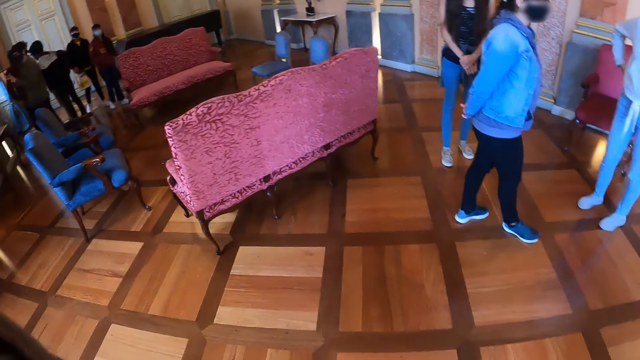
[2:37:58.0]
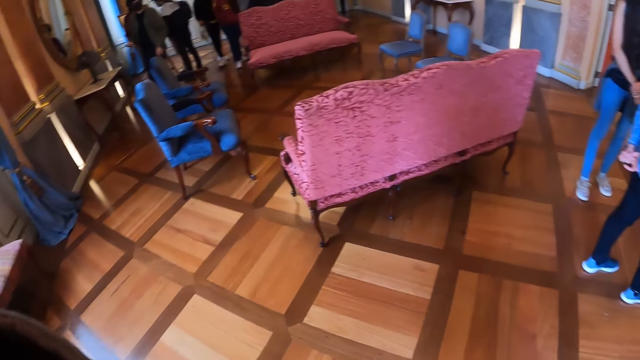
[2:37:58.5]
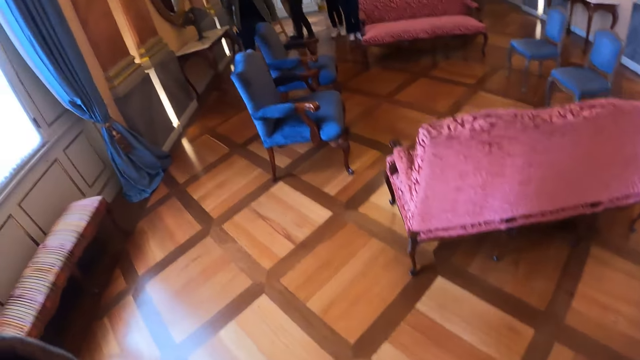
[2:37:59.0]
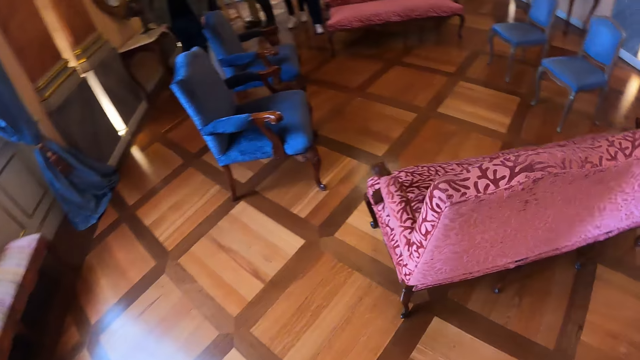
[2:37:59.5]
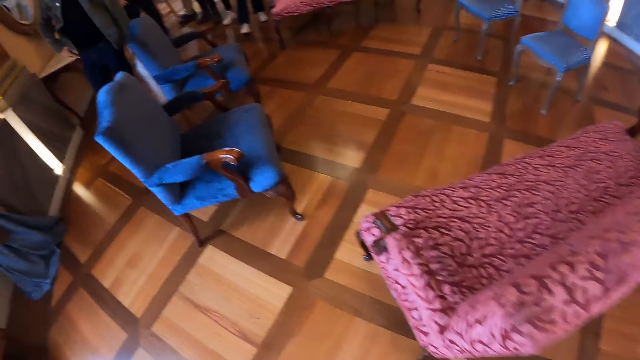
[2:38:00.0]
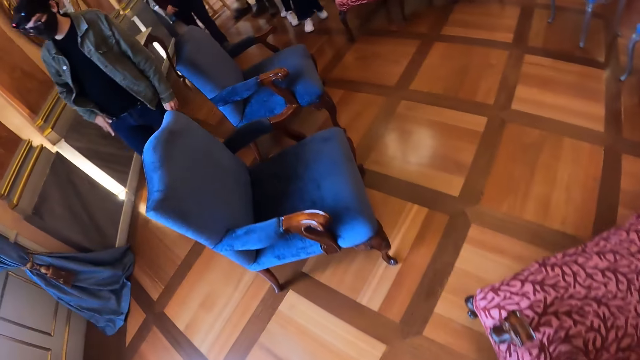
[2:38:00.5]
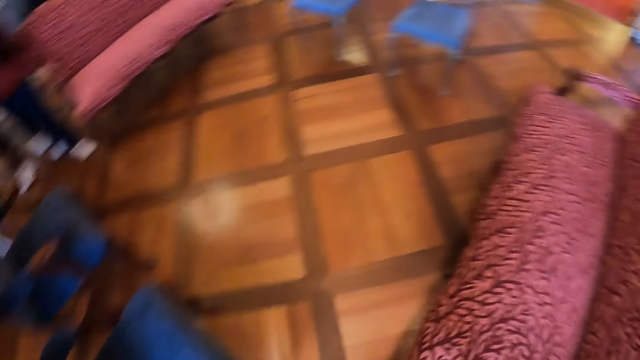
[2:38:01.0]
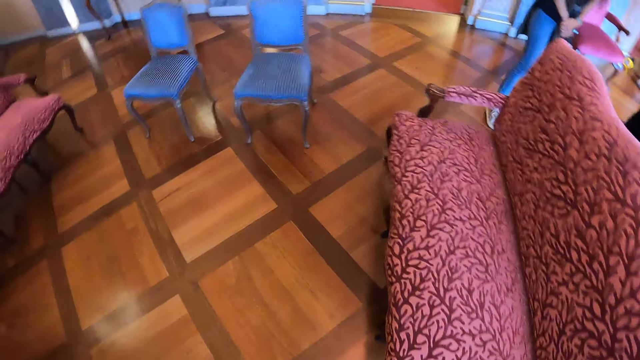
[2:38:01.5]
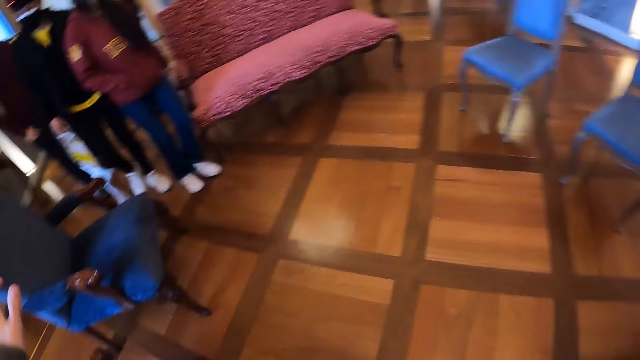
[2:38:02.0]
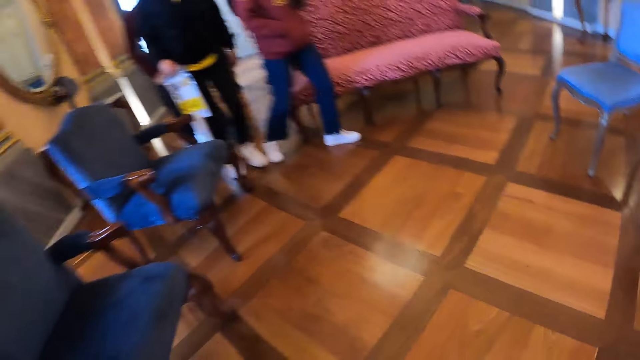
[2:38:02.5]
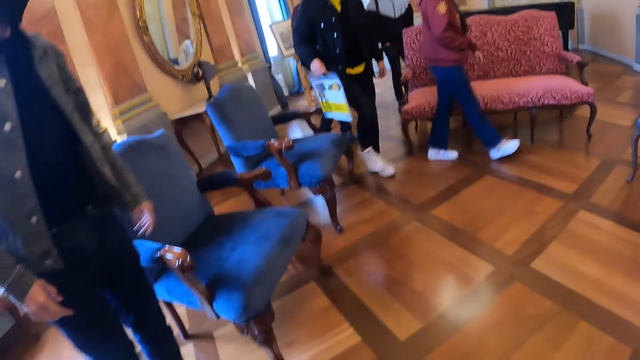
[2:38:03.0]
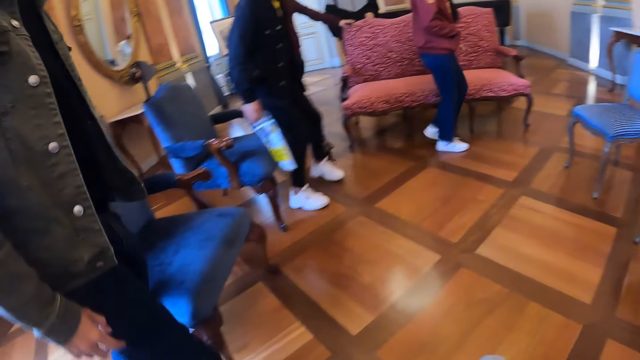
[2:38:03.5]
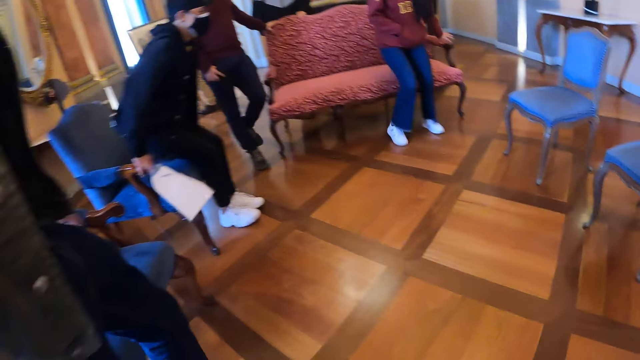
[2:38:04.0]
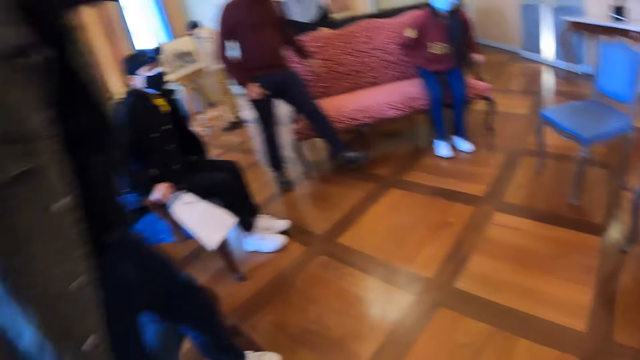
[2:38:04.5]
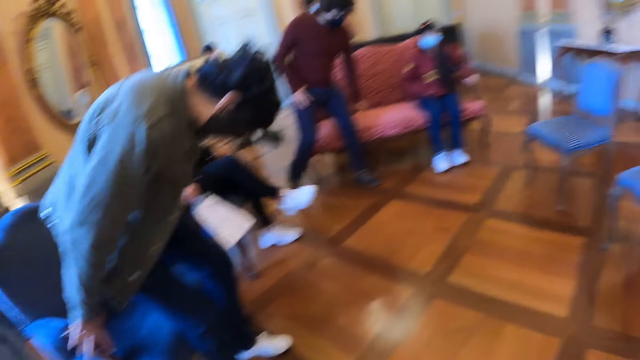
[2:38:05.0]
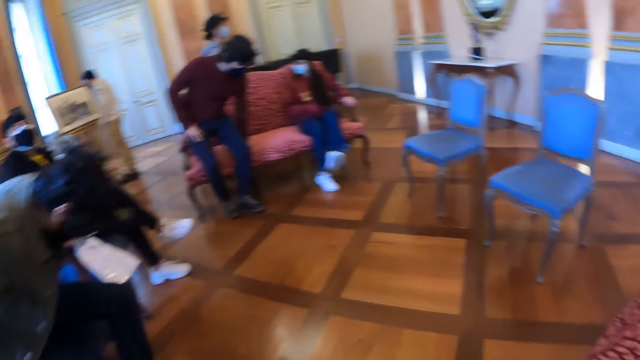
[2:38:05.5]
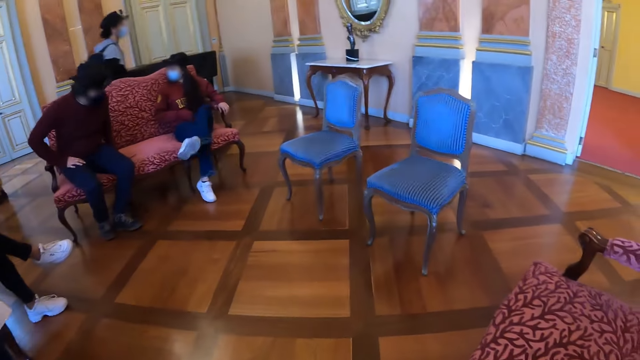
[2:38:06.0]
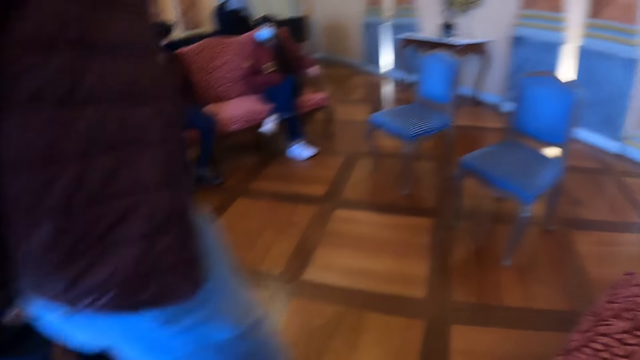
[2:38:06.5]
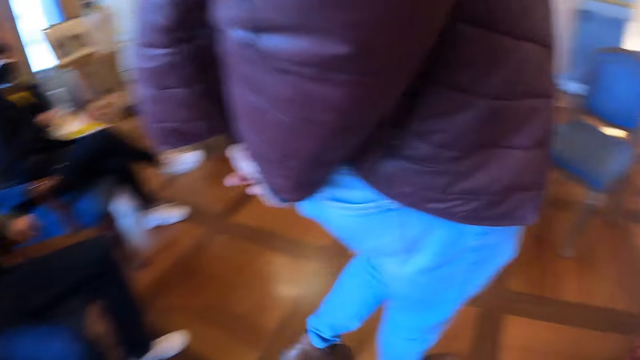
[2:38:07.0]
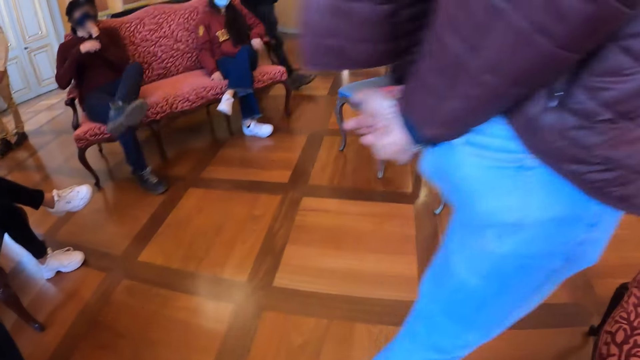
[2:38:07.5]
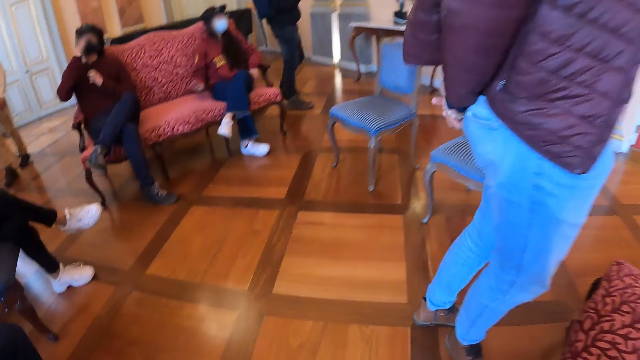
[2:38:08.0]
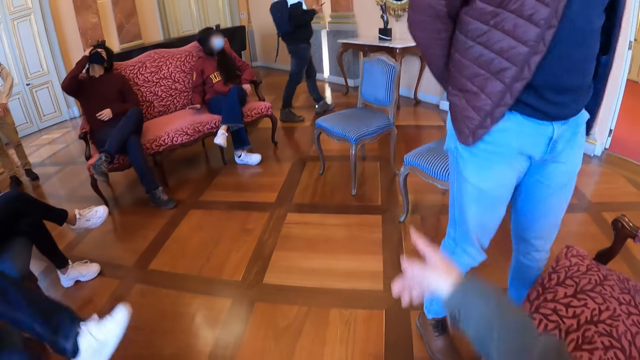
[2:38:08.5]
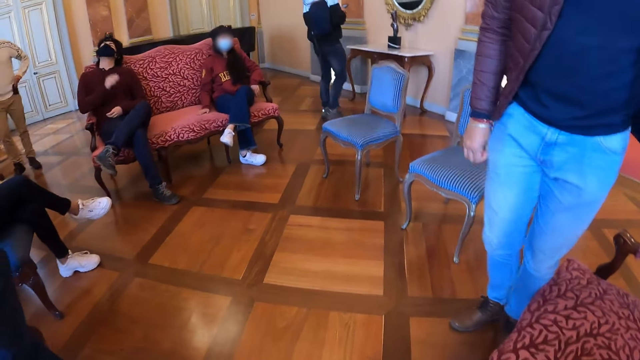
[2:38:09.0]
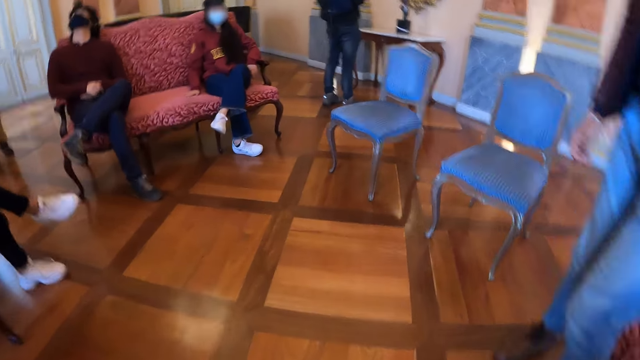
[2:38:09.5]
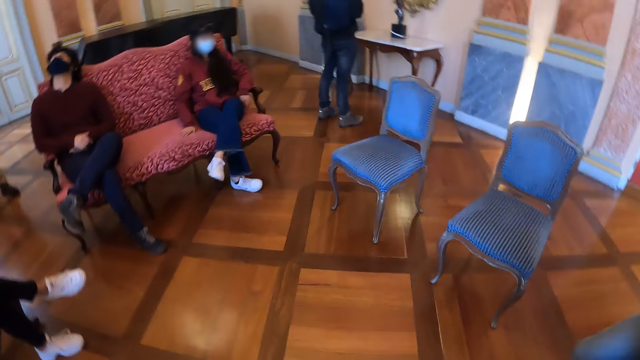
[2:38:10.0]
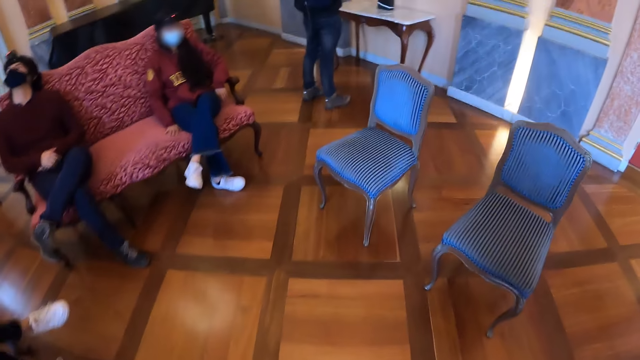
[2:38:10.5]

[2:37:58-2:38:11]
The camera wearer looks around. They walk along the hall, sit down on the chair, and point.

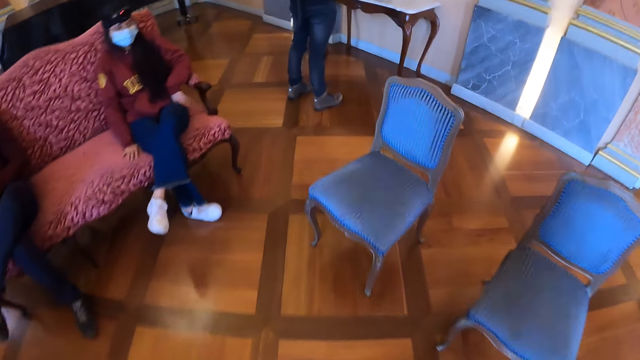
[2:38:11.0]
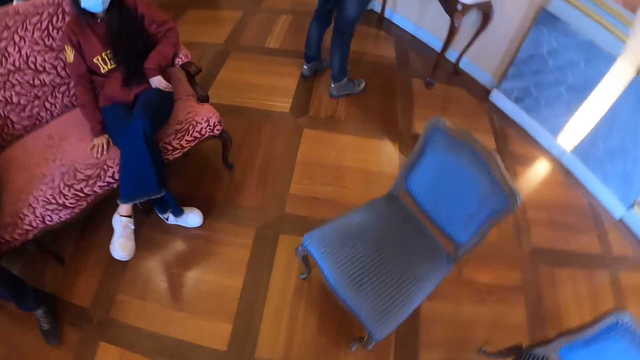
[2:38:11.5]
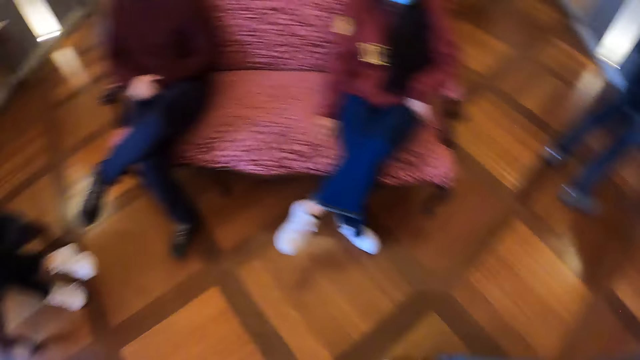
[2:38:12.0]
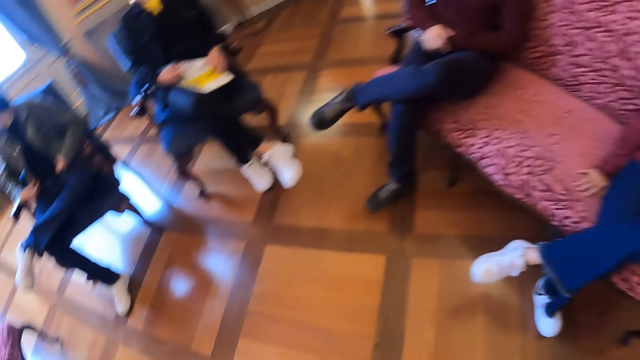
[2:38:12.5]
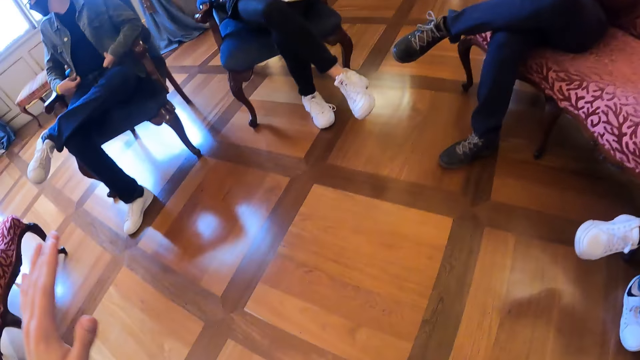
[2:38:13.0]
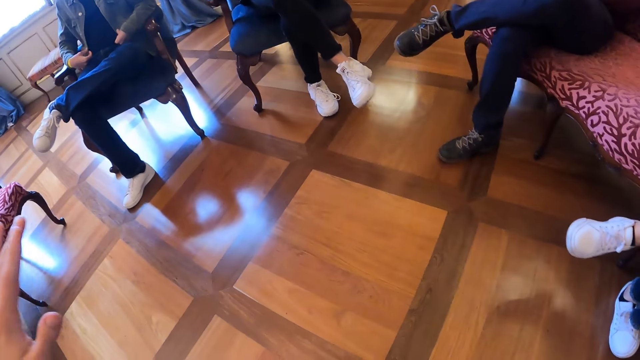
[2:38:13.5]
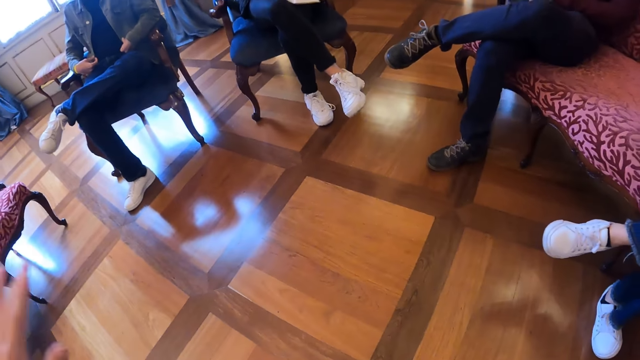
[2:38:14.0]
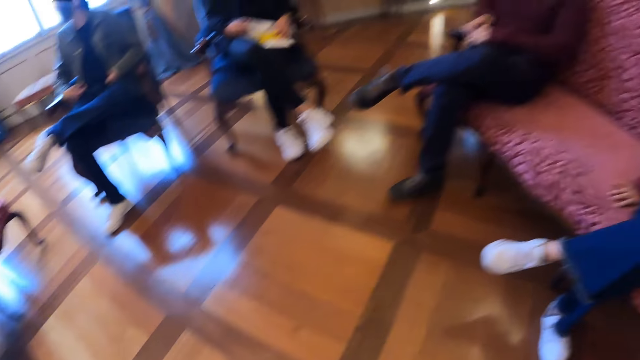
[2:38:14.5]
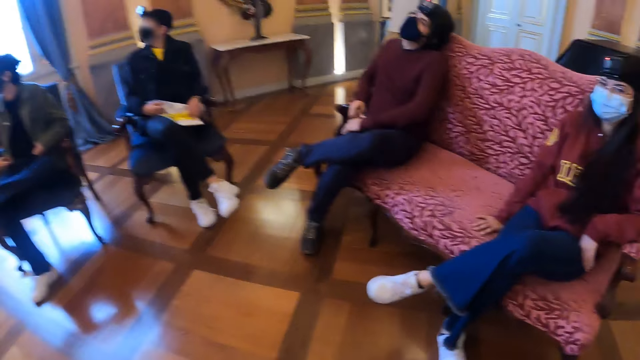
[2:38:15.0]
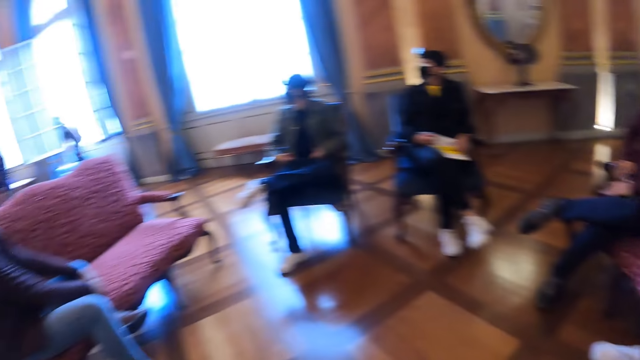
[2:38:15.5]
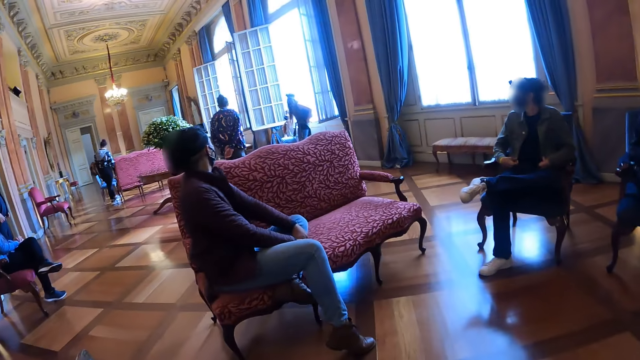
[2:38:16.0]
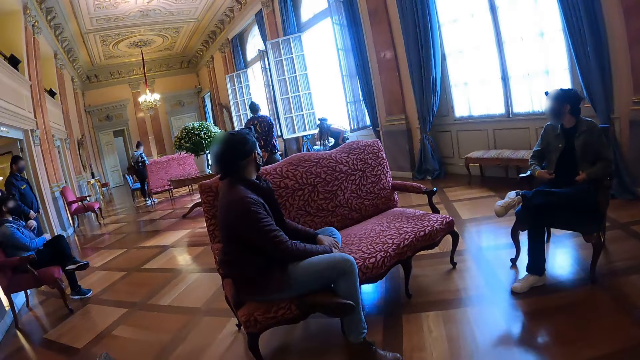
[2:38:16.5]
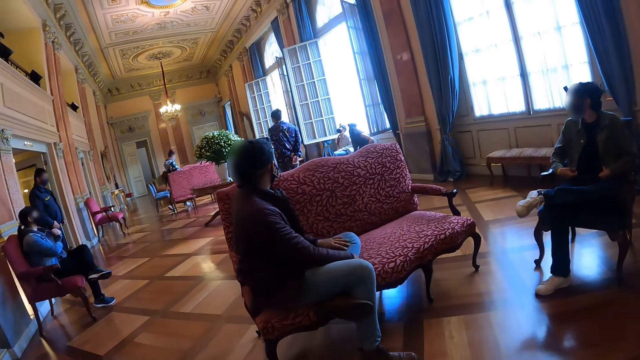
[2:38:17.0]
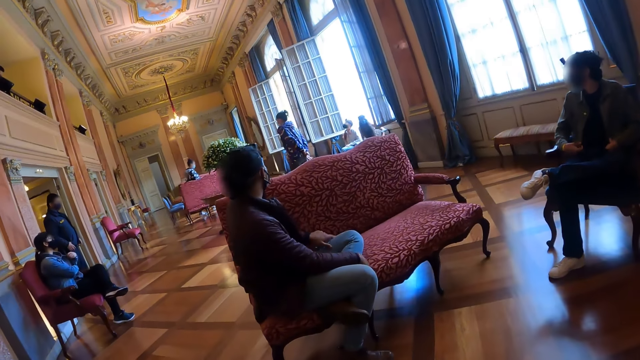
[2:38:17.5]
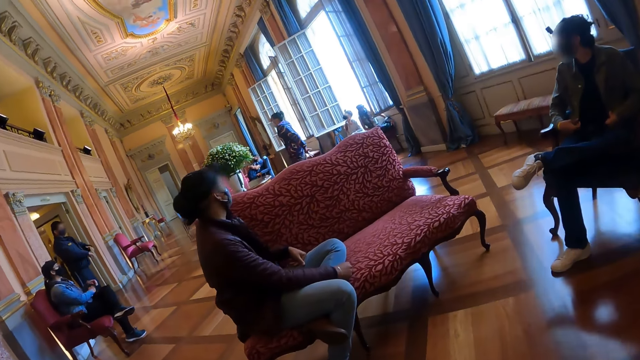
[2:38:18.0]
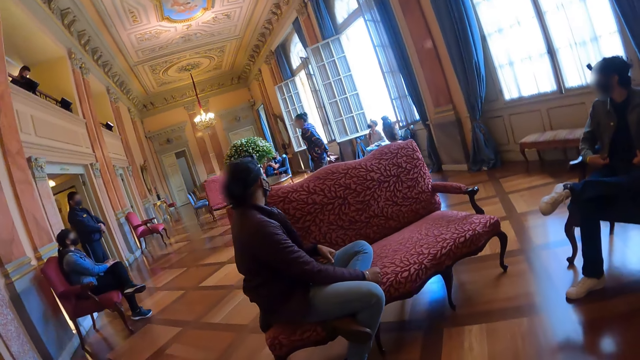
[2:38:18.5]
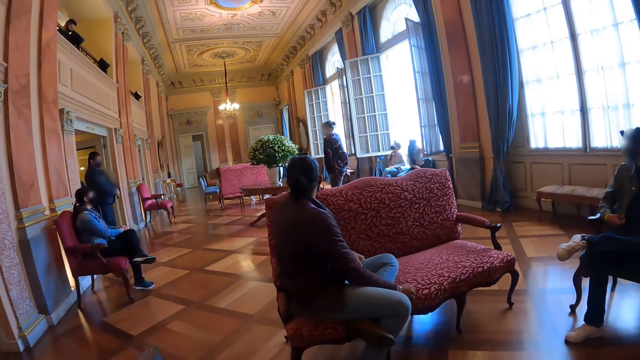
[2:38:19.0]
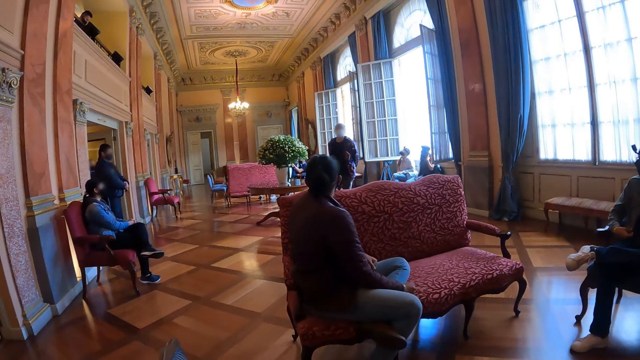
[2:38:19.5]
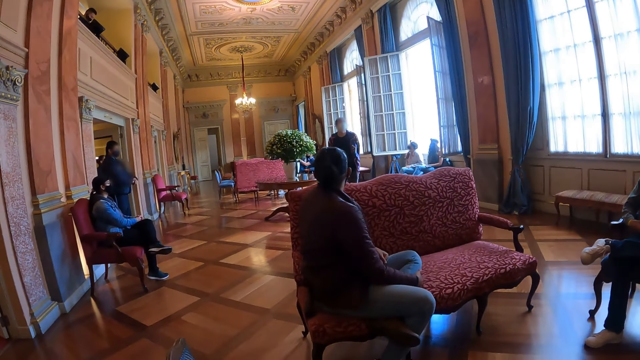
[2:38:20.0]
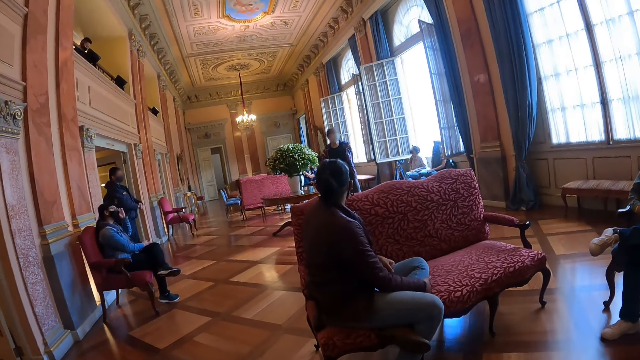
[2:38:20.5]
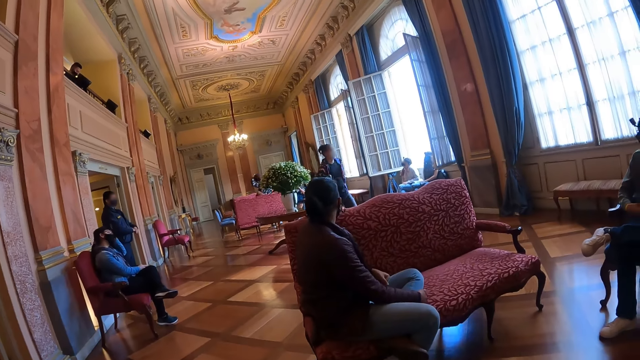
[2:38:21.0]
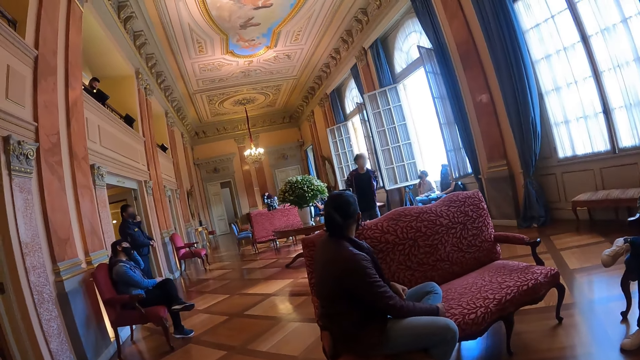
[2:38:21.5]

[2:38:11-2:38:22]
The camera wearer walks along the hall. They sit down on the chair. They look around the hall.
